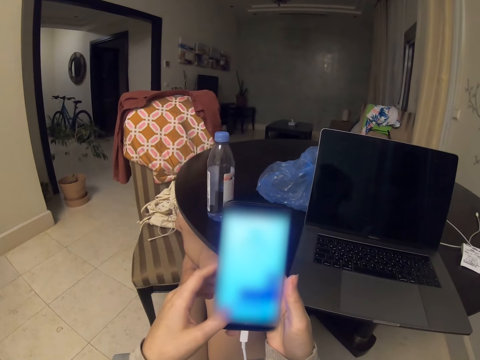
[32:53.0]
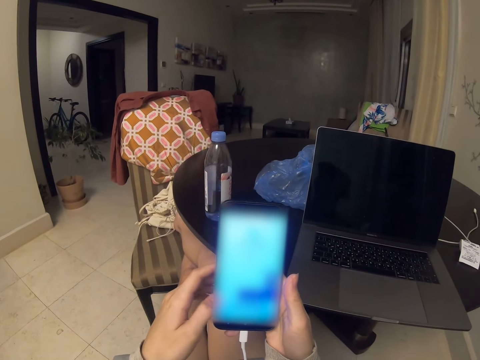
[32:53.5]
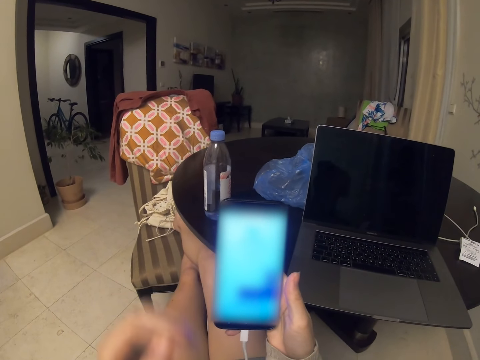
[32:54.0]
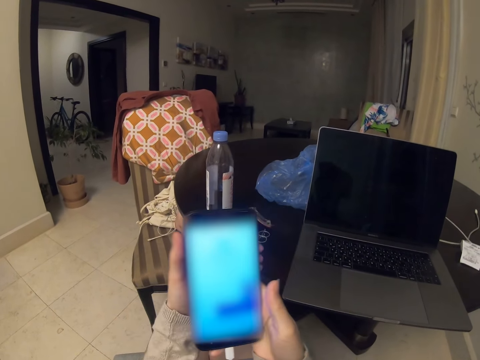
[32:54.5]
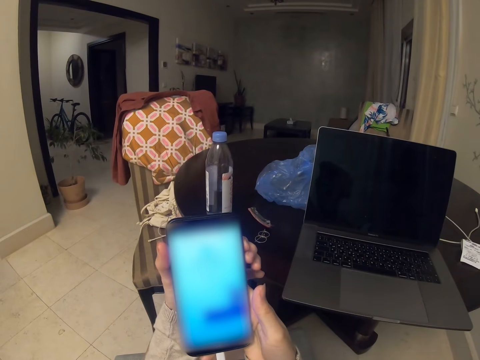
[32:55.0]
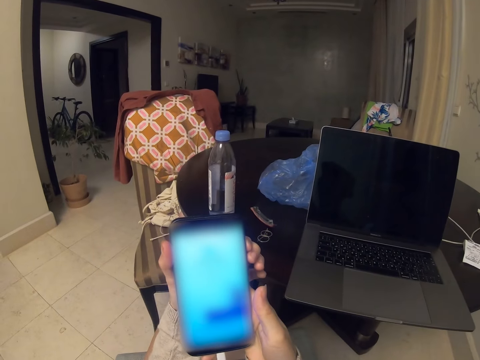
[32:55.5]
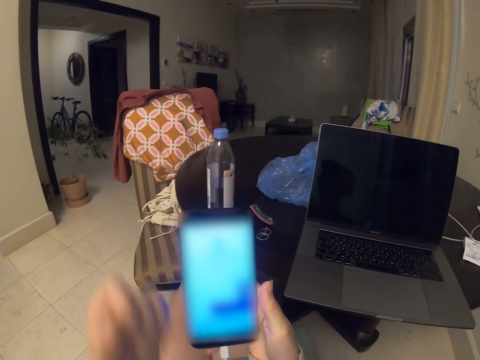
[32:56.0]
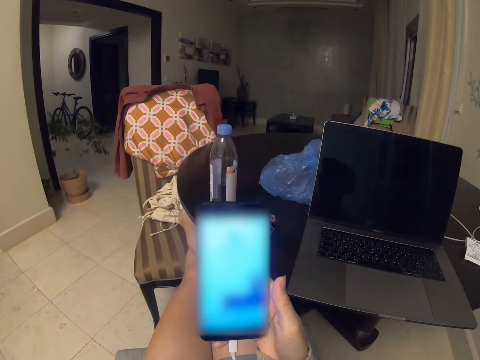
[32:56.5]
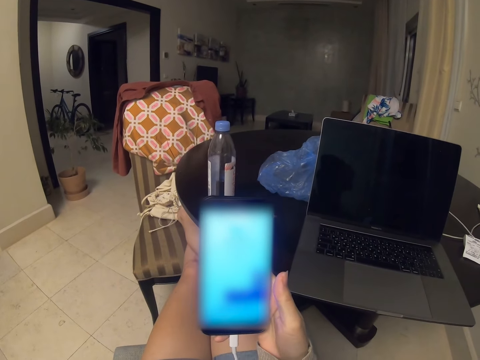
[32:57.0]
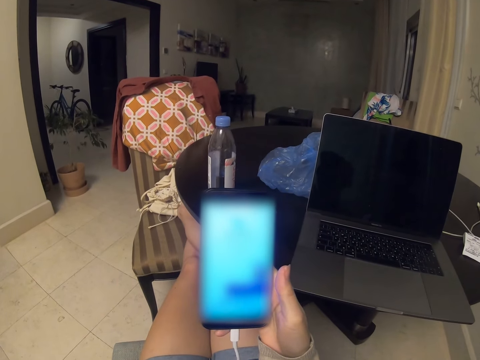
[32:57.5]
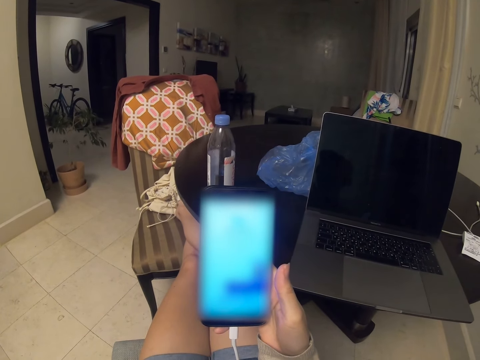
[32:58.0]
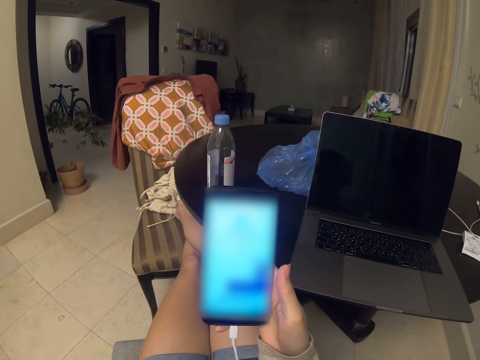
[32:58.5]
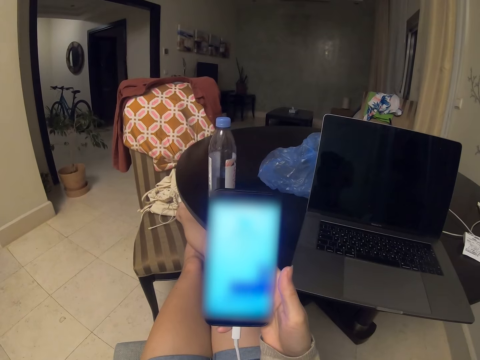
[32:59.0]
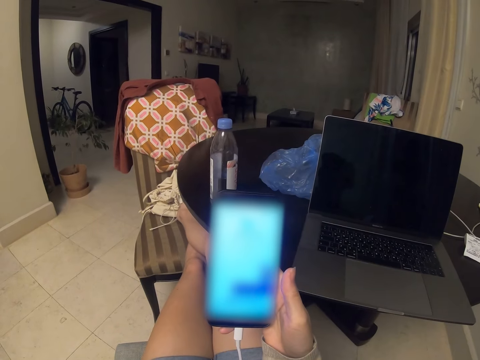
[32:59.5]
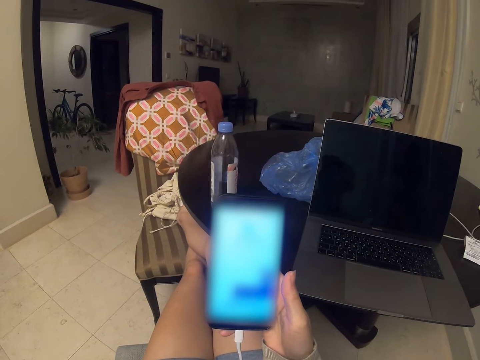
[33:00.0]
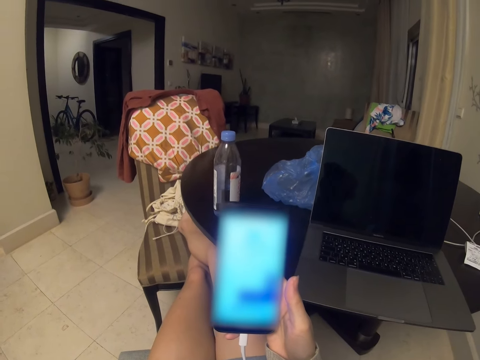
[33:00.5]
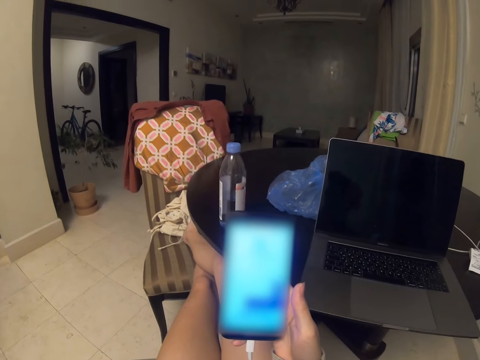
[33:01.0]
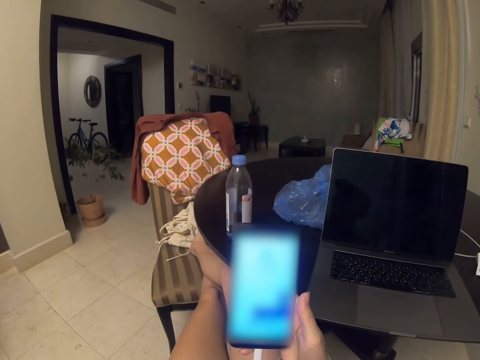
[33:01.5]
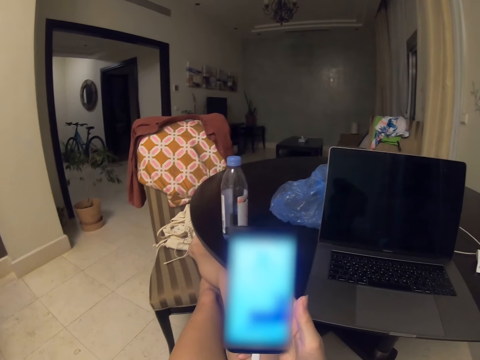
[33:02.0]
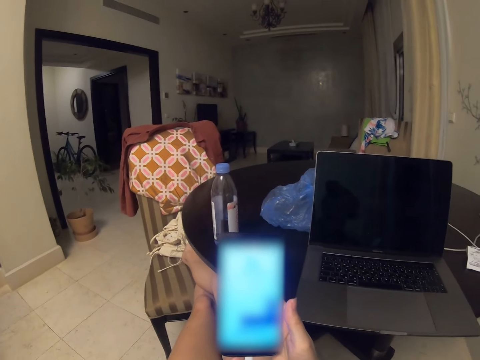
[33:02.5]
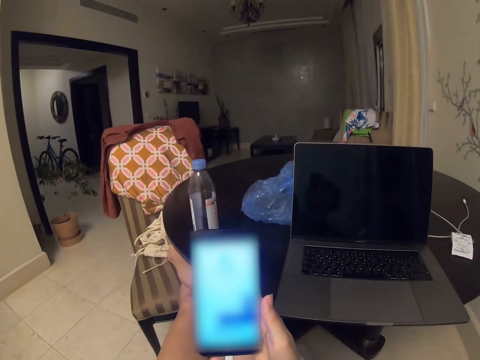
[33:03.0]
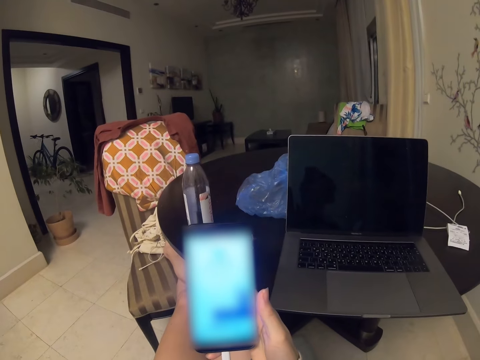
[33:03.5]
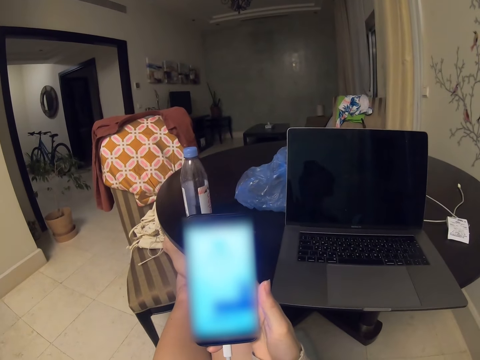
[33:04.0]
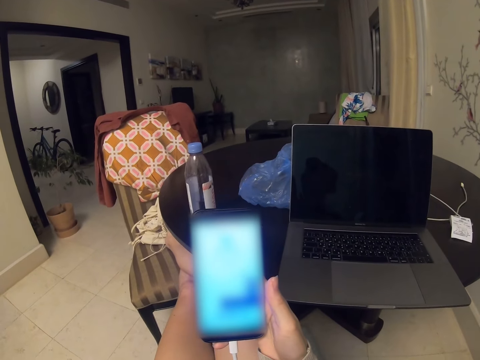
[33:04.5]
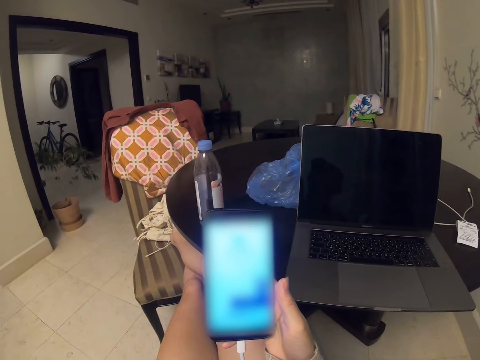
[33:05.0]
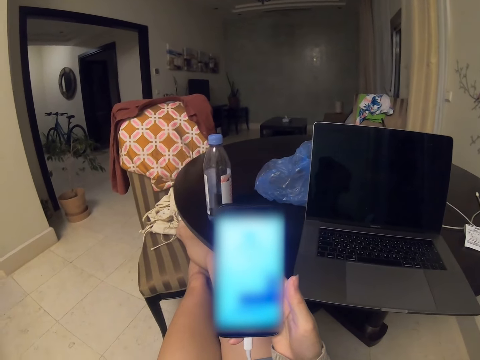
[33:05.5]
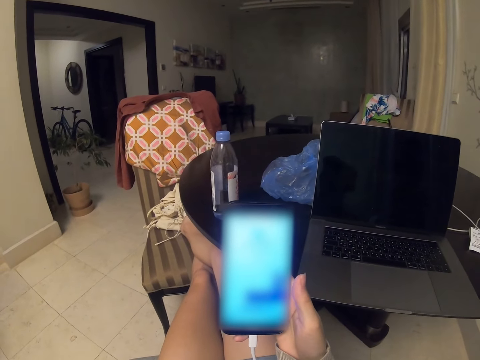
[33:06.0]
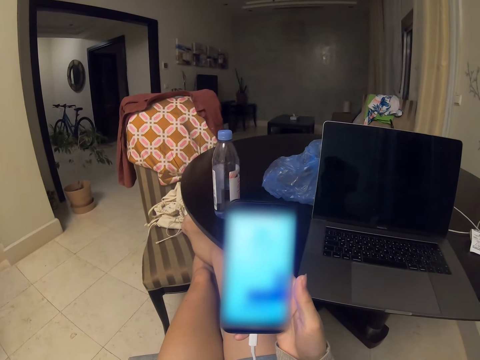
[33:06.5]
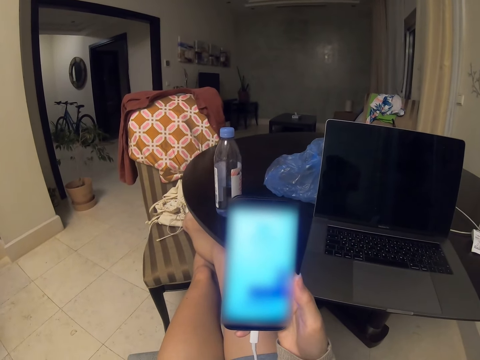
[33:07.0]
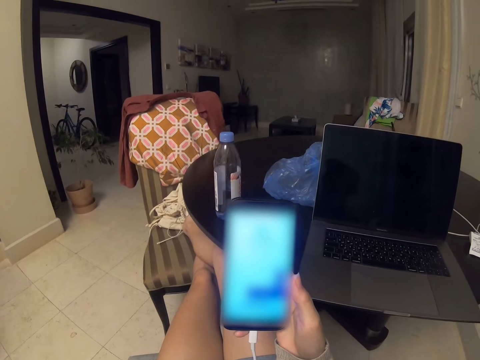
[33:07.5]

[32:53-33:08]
The camera wearer listens to the audio. They hold the phone with both hands. They move the left hand. They hold the phone with the right hand.

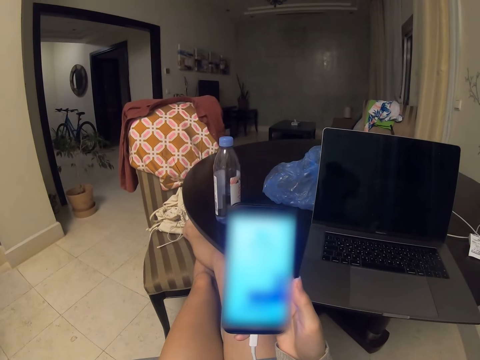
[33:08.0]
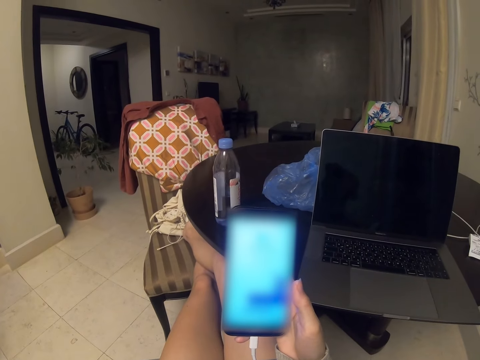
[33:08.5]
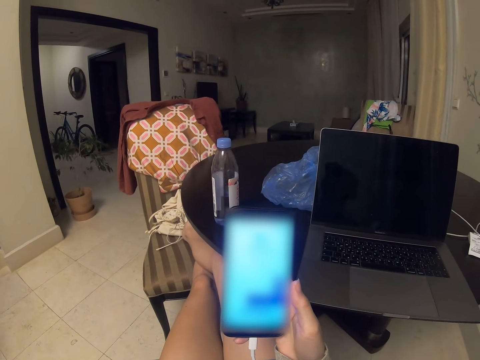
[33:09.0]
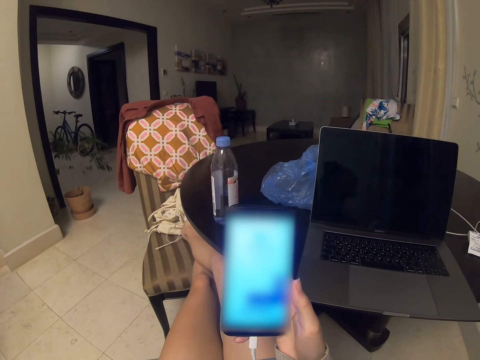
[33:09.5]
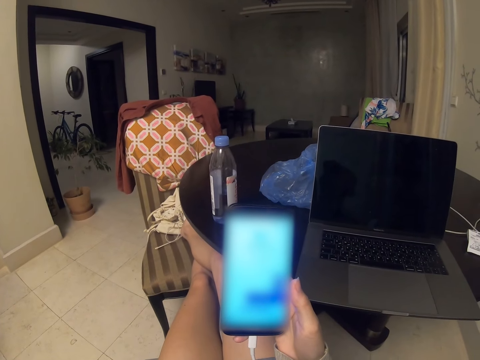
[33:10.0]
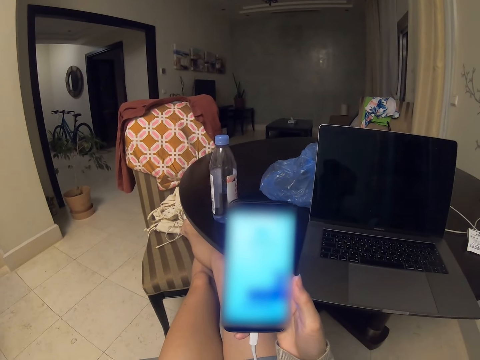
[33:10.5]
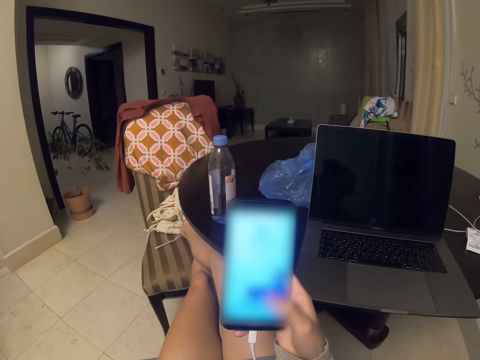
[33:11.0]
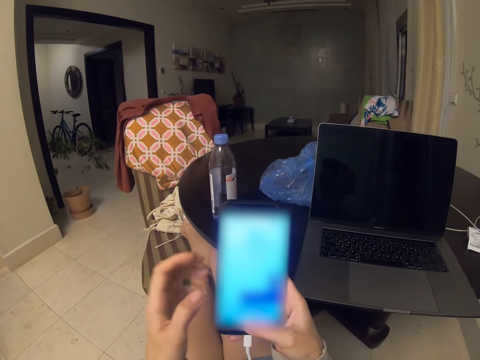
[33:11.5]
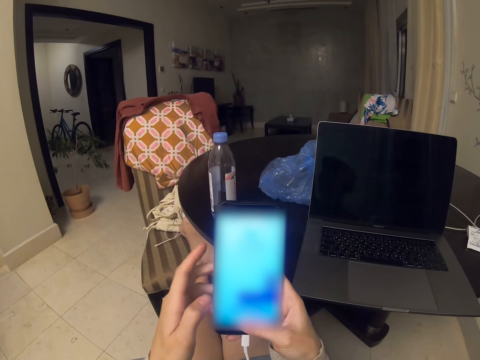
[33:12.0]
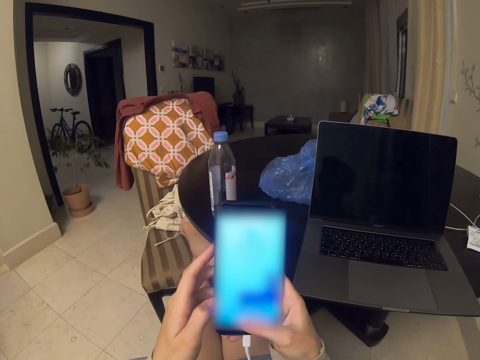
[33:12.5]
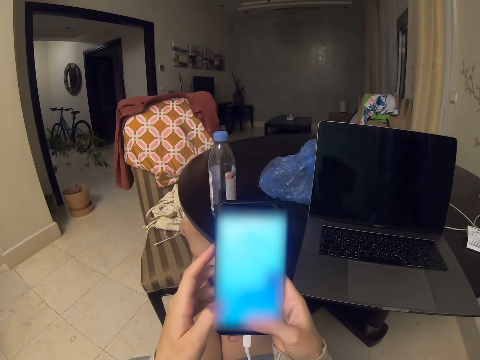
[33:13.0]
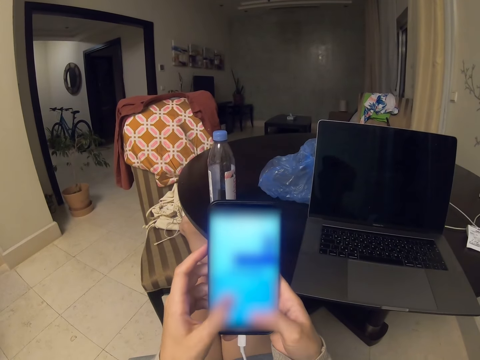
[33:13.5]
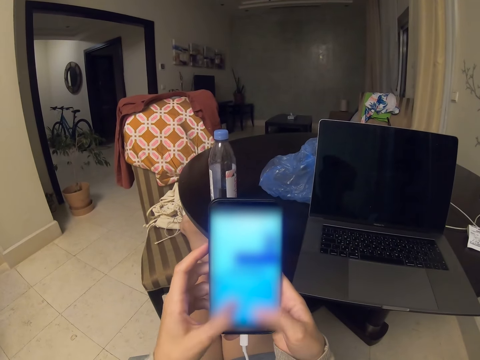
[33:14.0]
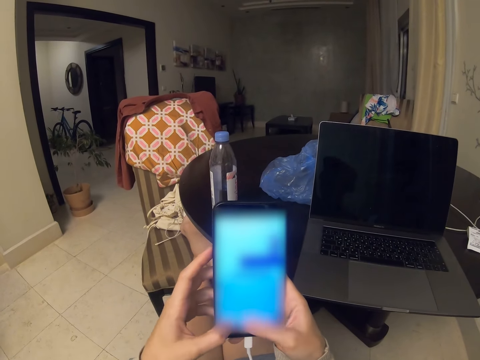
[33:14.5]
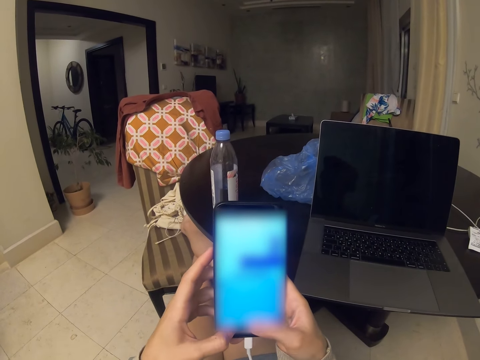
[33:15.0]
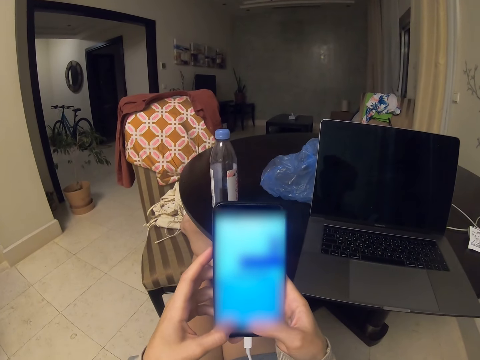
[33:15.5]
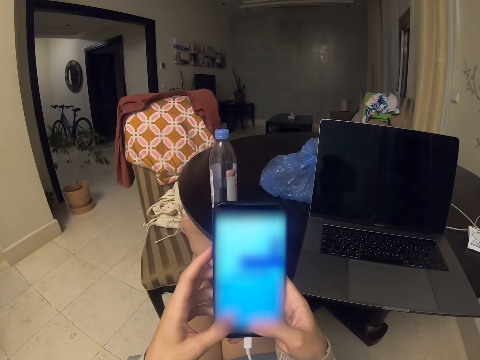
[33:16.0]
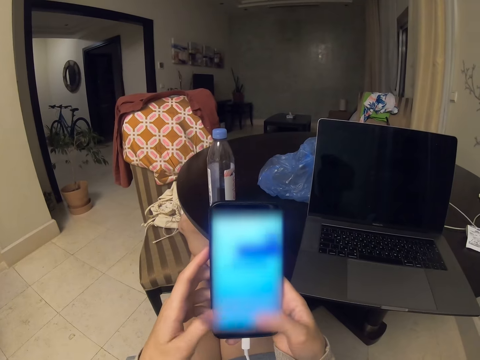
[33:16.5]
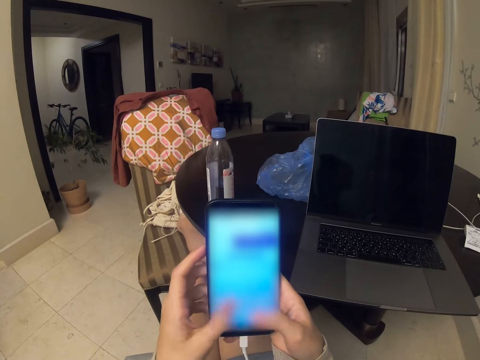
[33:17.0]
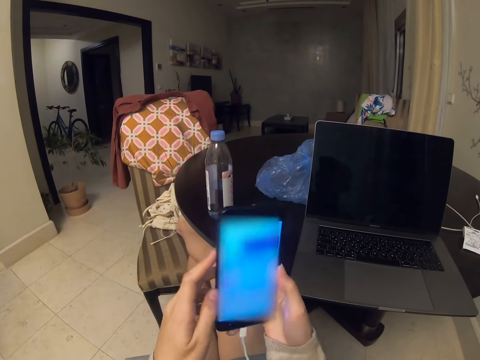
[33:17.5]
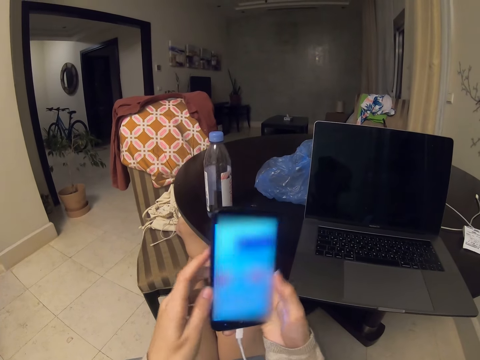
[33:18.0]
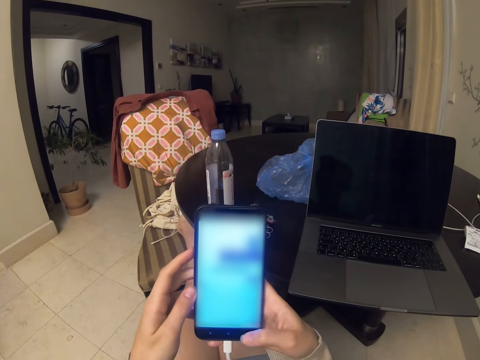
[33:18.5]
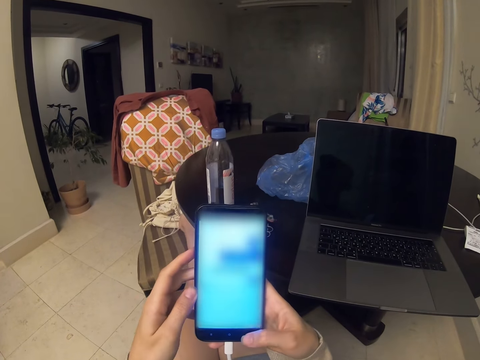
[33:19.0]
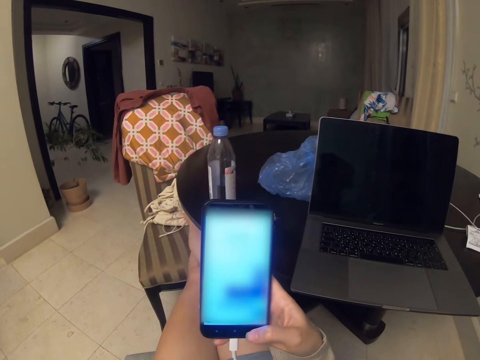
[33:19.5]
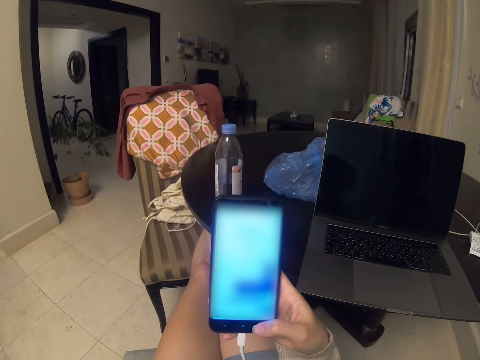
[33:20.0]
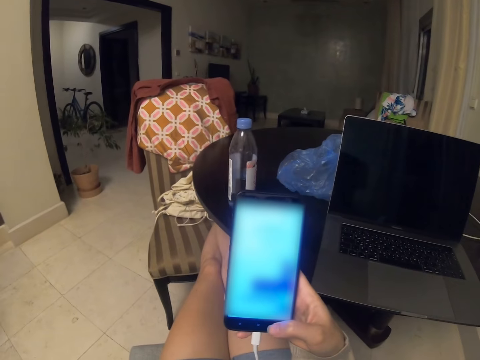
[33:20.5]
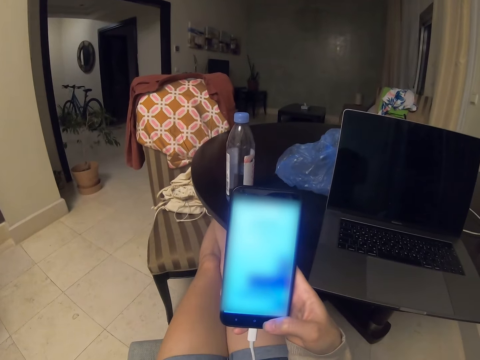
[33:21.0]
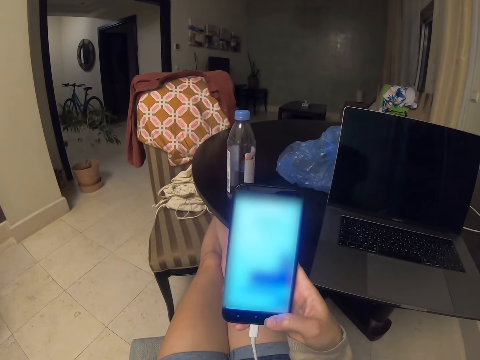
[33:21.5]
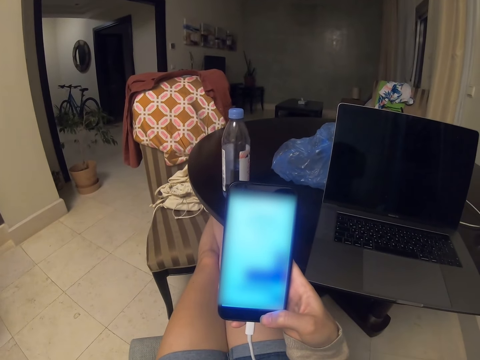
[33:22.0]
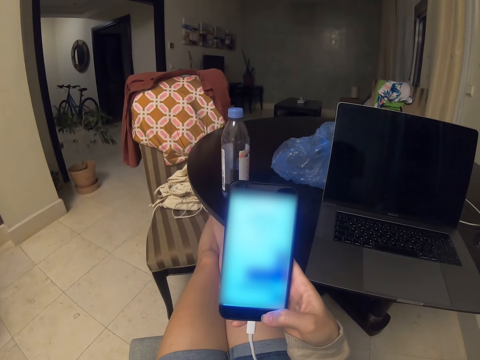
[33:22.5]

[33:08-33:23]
The camera wearer holds the phone with both hands. They scroll the phone with both hands. They move the left hand. They hold the phone with the right hand.
